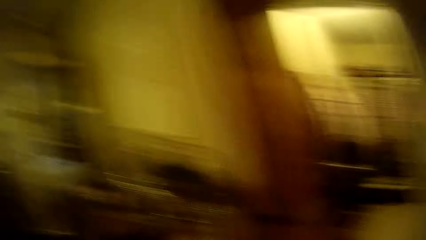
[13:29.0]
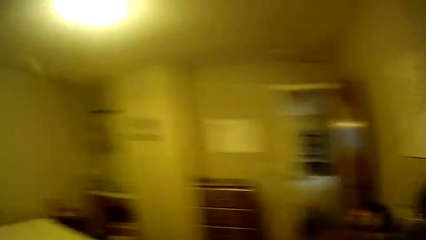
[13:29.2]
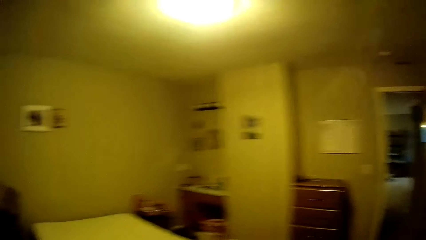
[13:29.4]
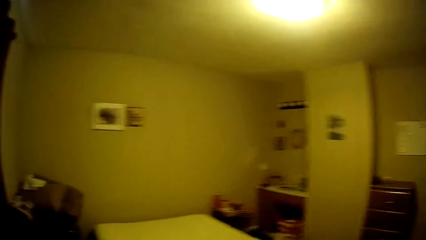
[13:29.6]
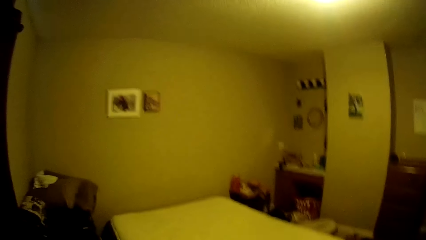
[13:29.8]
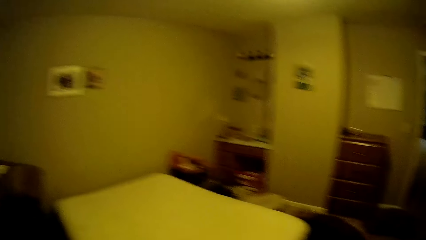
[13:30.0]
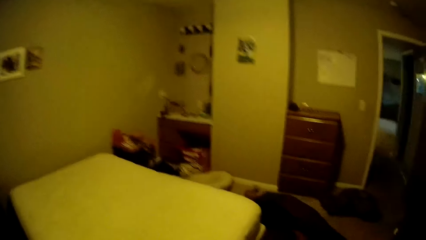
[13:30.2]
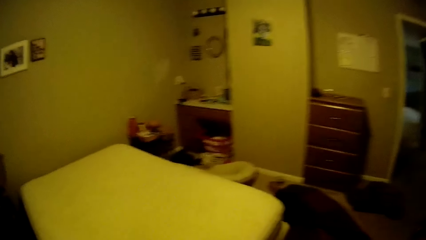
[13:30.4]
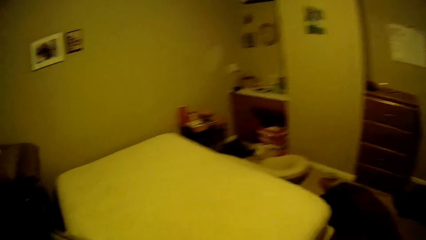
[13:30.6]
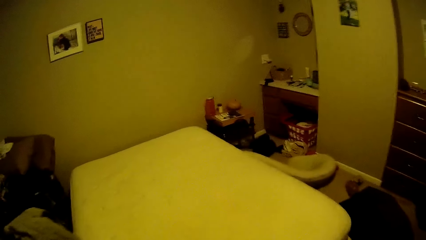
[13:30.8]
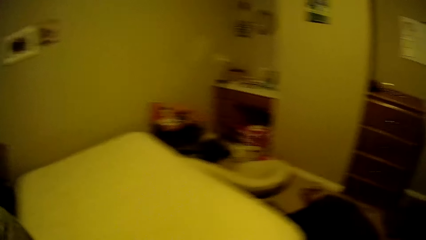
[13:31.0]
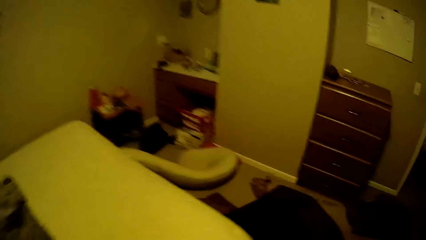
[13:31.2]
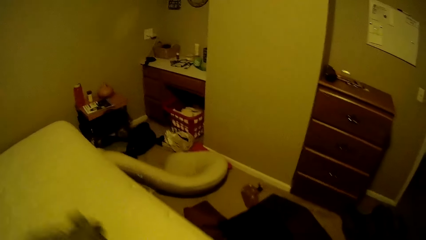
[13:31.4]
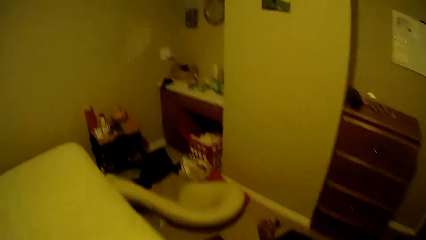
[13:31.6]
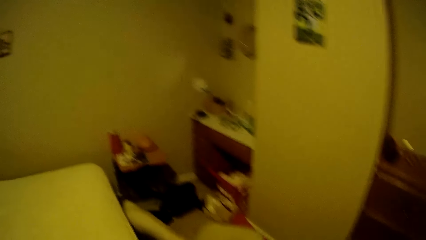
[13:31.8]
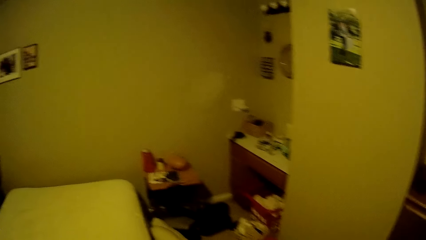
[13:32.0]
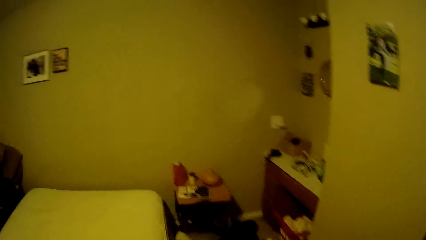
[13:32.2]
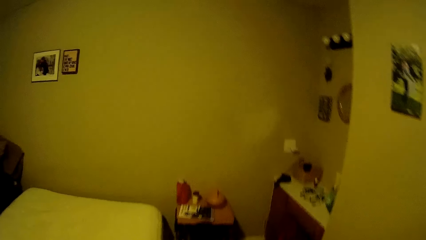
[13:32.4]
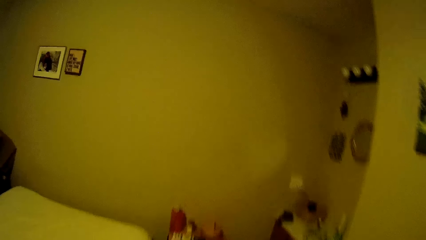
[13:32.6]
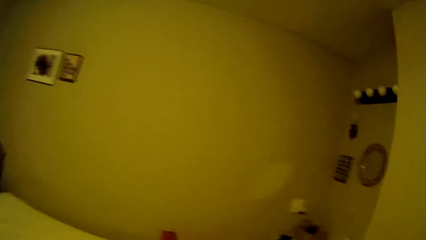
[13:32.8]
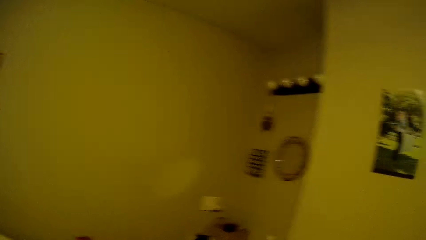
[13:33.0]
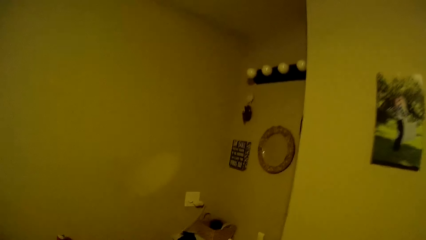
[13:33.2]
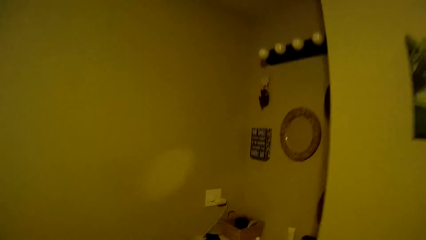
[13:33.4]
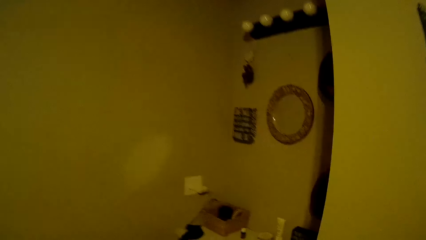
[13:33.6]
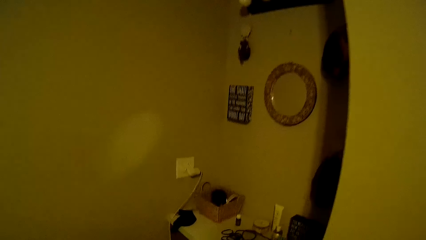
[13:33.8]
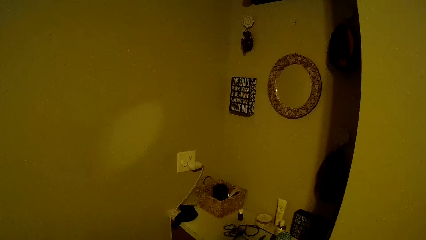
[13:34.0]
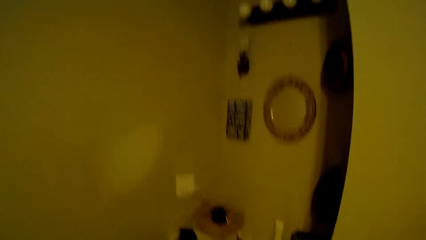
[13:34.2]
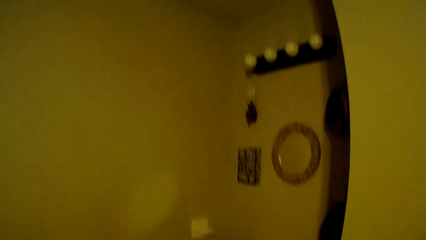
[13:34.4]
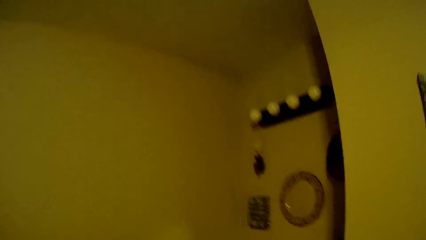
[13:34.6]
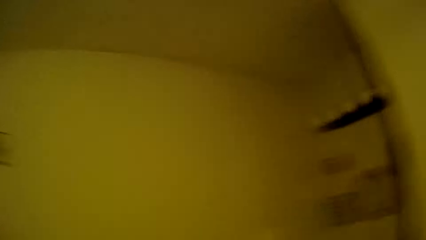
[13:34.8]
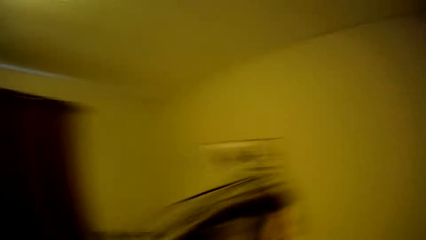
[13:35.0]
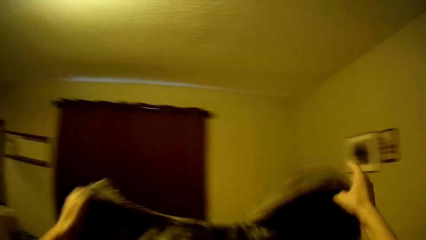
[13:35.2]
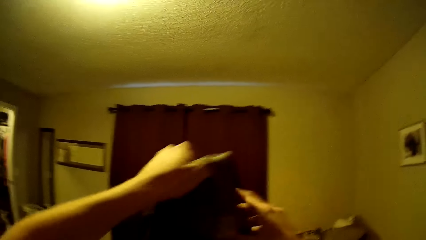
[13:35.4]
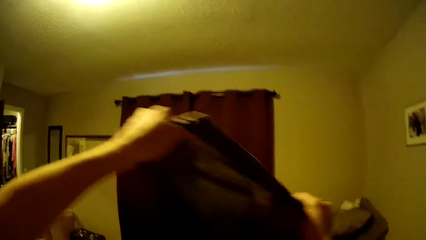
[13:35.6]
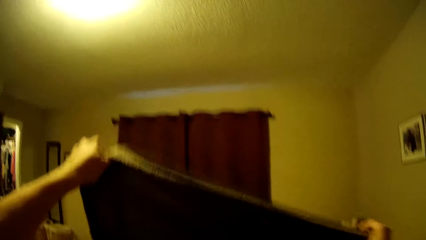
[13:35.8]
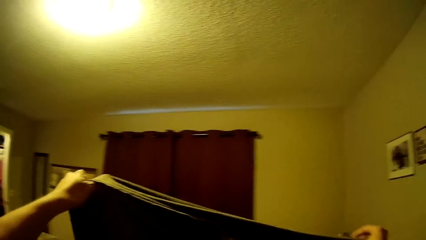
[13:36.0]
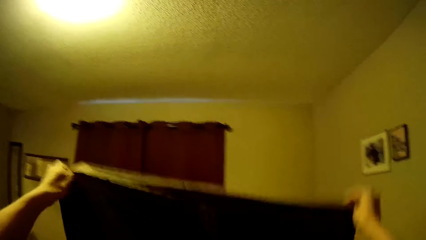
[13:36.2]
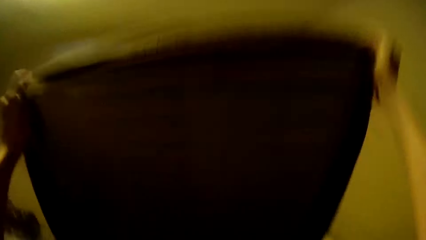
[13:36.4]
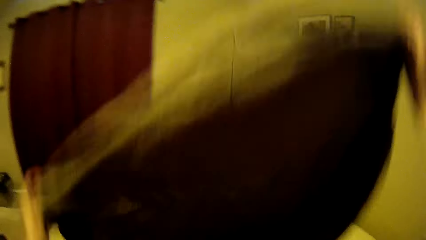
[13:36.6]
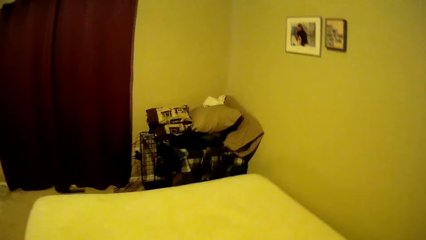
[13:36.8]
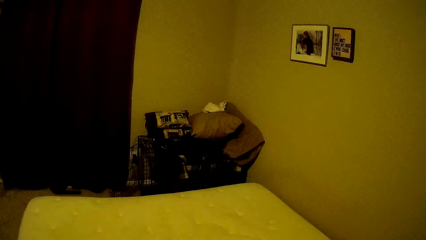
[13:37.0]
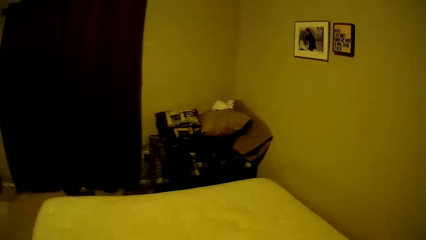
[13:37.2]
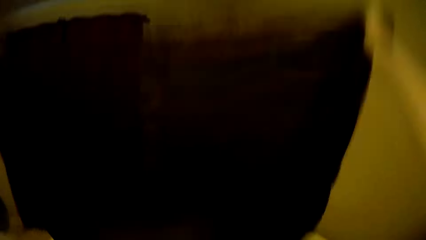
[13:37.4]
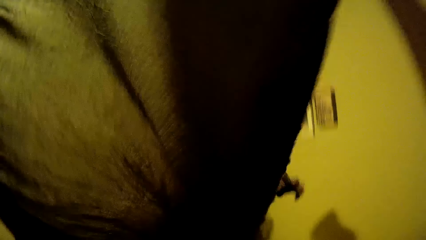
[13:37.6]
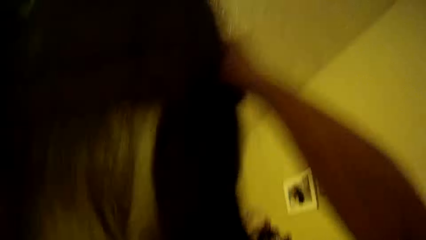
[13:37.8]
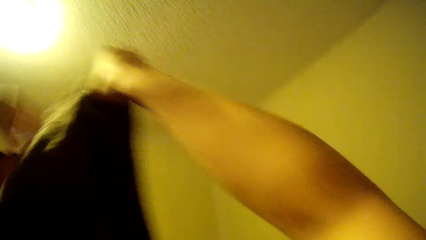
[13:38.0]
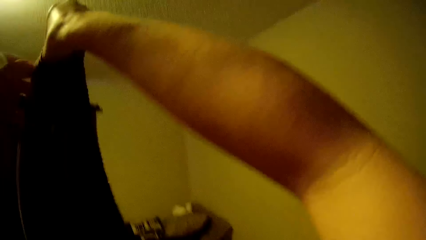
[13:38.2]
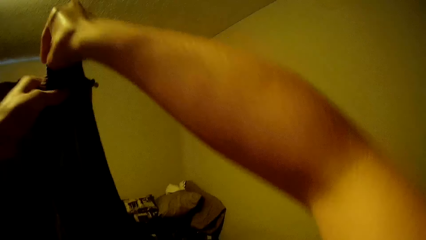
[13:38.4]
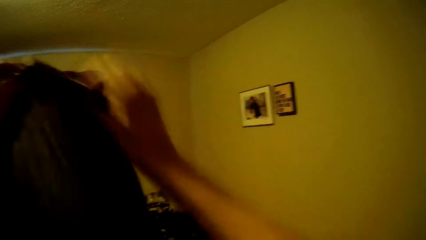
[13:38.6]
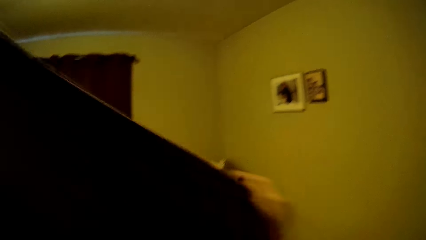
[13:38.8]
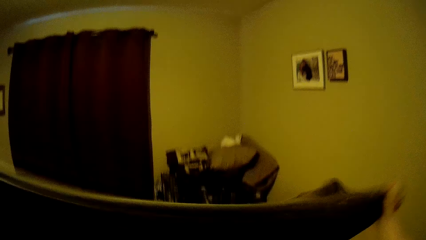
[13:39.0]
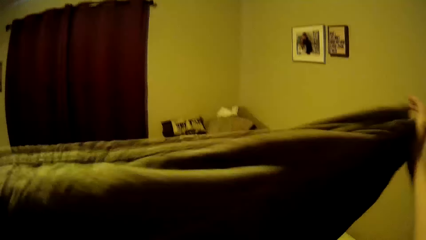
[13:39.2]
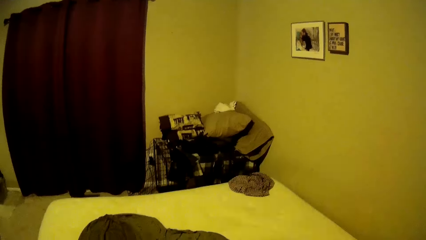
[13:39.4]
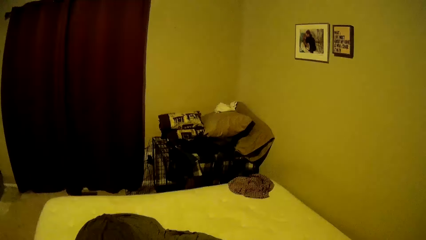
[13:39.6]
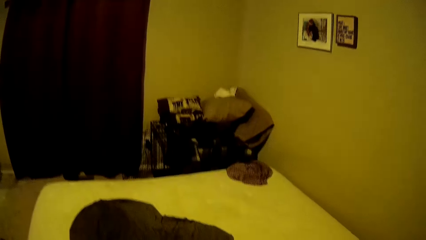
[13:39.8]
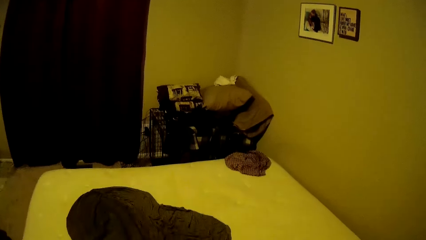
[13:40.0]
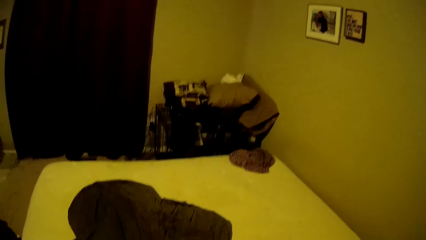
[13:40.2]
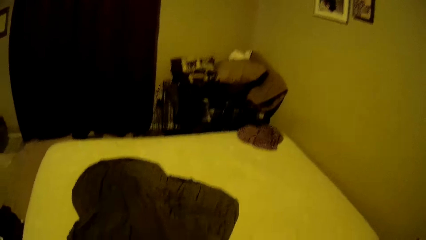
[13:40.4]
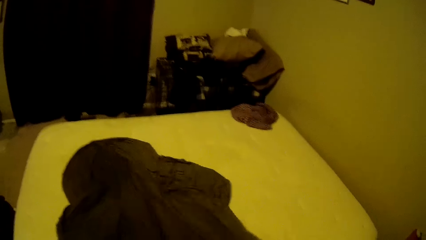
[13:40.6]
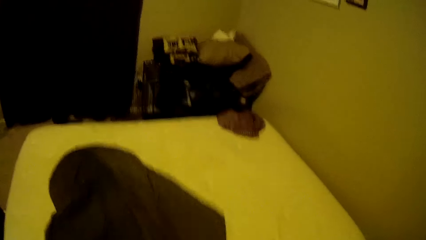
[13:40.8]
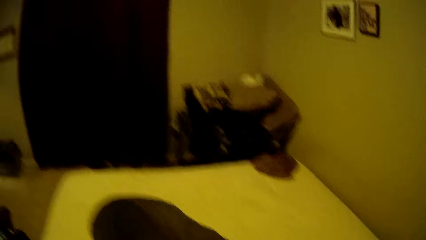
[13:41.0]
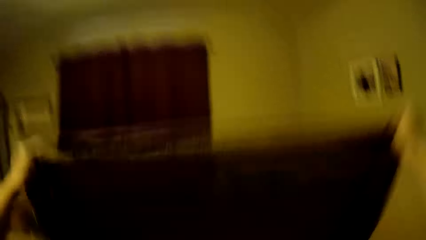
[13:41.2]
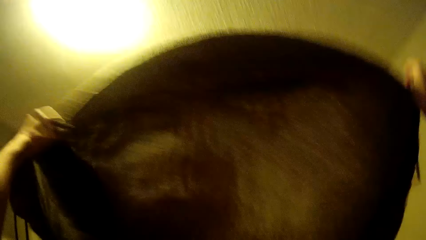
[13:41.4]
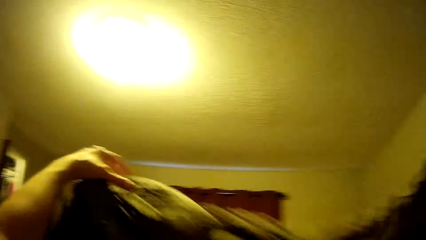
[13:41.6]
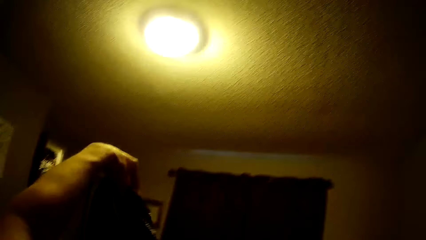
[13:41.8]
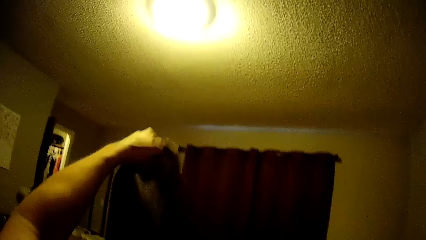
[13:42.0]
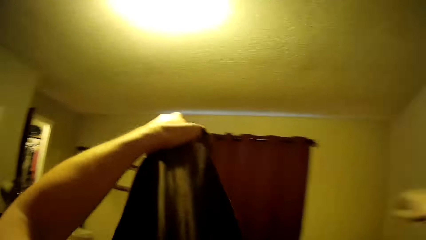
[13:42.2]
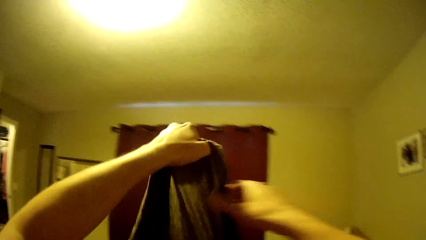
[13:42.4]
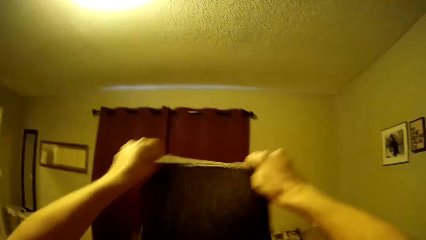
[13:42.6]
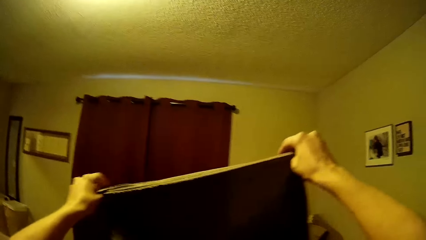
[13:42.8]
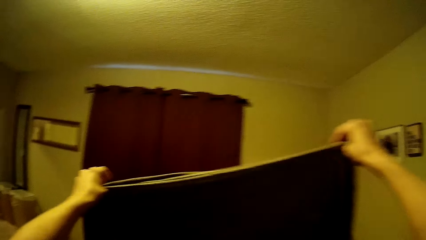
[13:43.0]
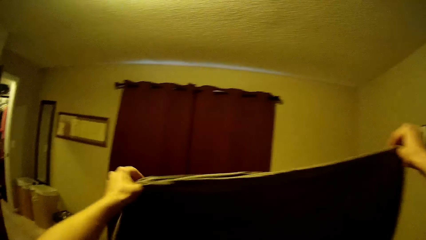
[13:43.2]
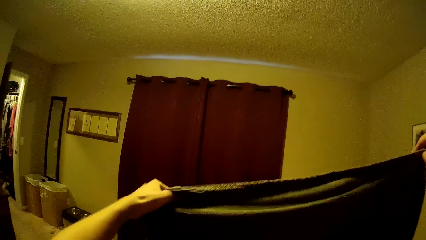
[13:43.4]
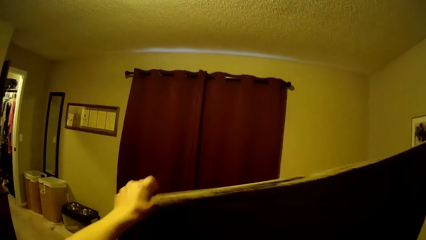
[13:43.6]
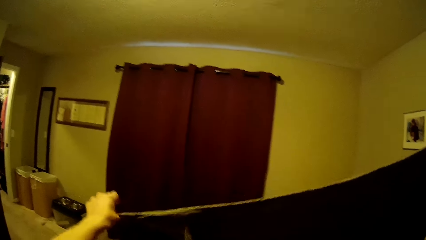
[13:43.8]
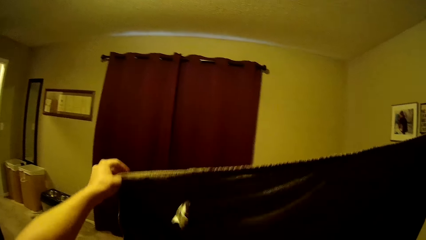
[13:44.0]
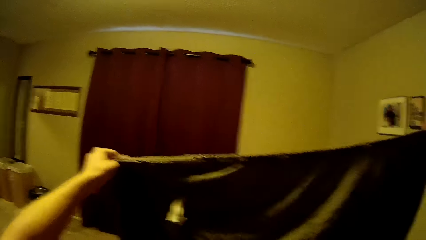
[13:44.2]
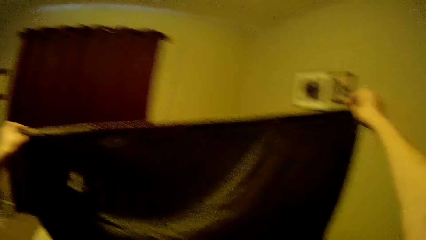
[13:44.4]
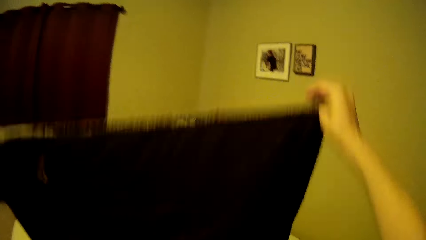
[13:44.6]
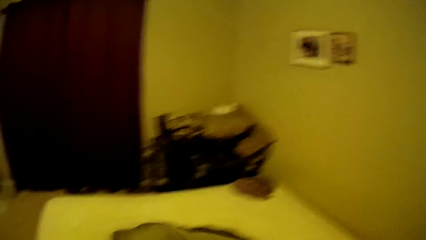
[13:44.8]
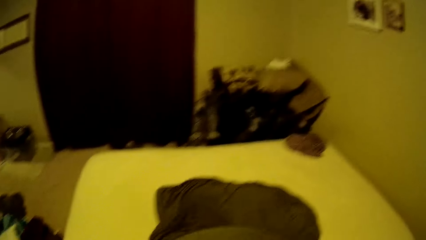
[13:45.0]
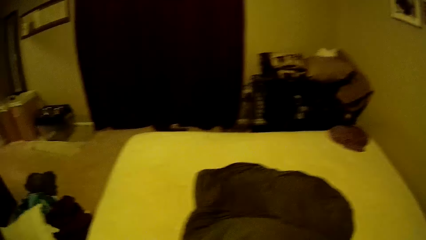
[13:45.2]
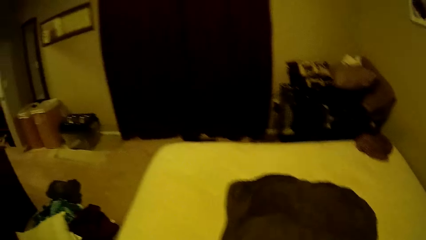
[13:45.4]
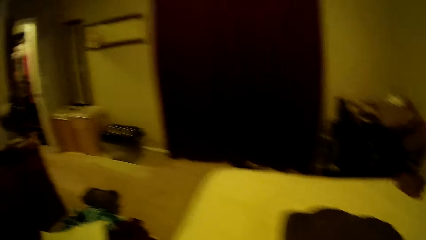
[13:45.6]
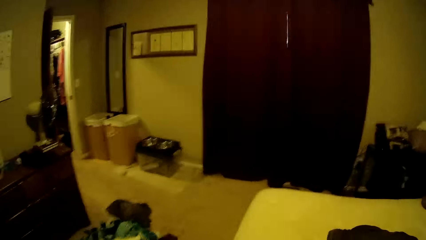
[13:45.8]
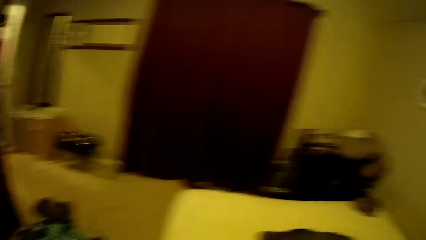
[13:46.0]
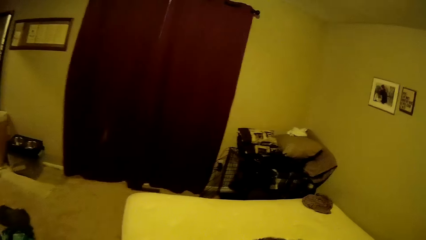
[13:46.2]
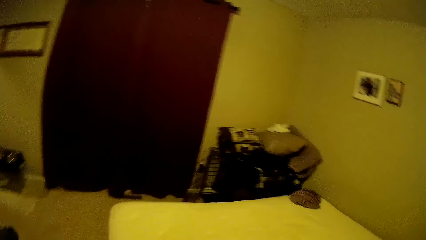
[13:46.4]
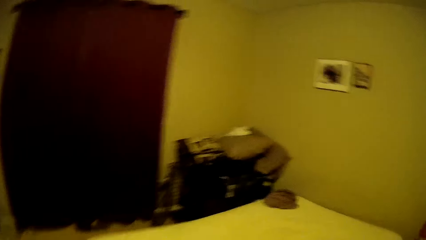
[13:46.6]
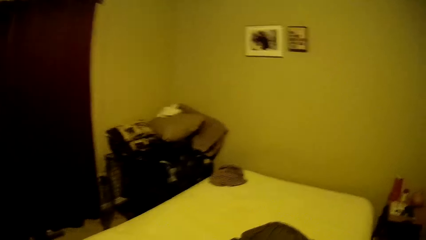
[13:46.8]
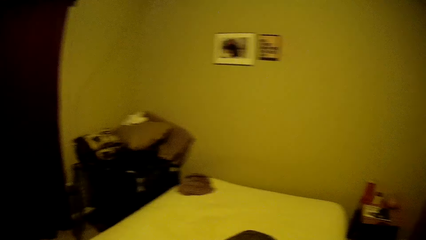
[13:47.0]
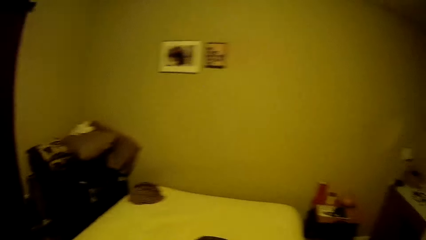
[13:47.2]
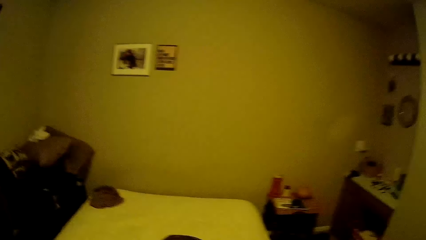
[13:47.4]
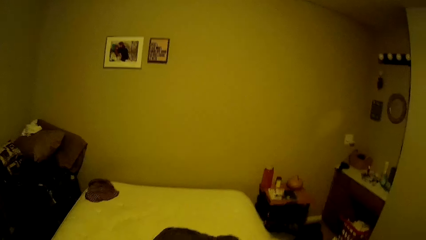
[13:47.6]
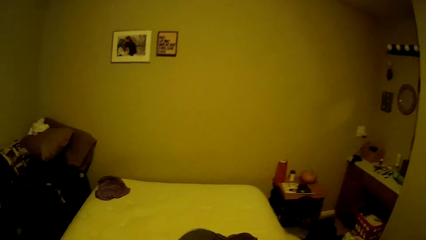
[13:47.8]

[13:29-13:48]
The camera wearer turns around the room. She picks the bedsheet. She adjusts the bedsheet in her hands. She shakes the bedsheet.
